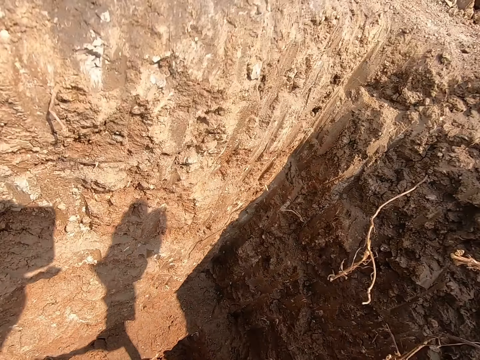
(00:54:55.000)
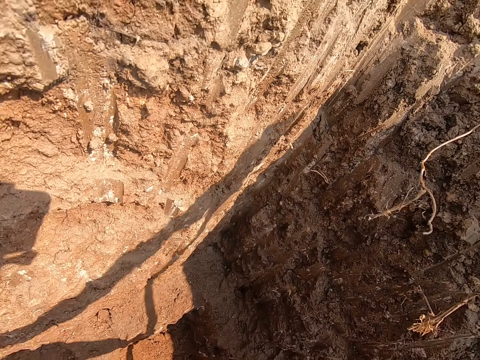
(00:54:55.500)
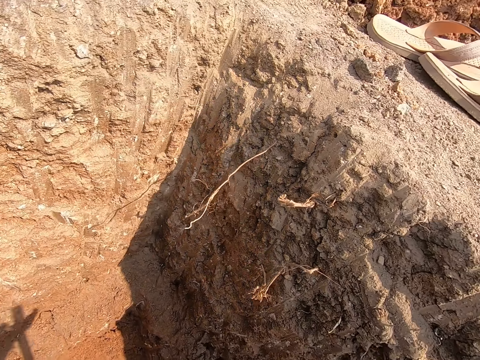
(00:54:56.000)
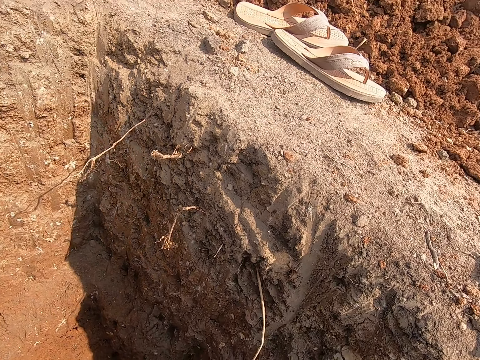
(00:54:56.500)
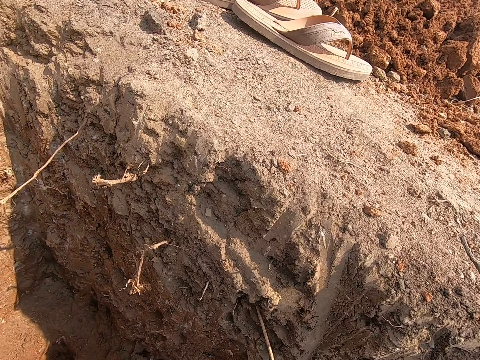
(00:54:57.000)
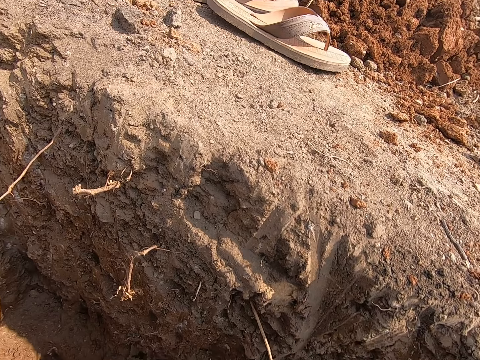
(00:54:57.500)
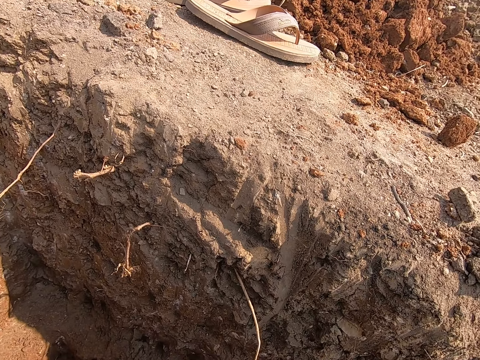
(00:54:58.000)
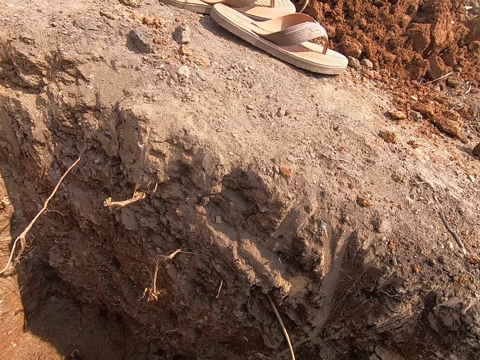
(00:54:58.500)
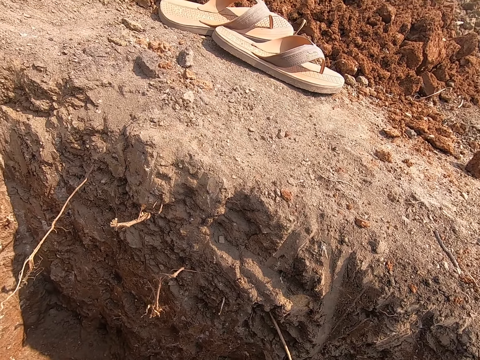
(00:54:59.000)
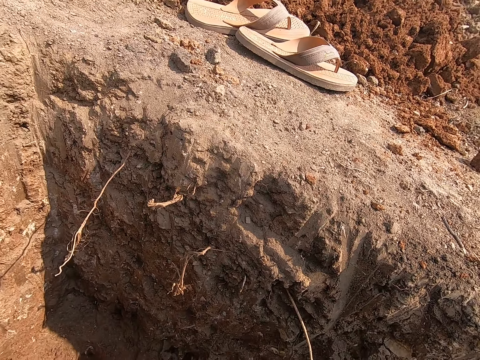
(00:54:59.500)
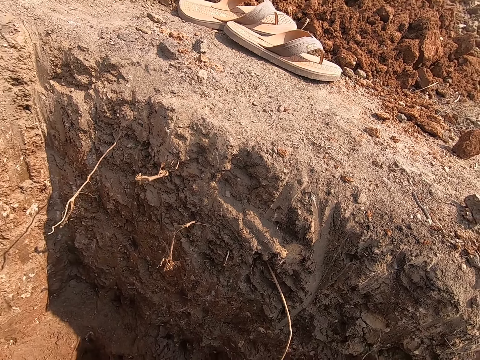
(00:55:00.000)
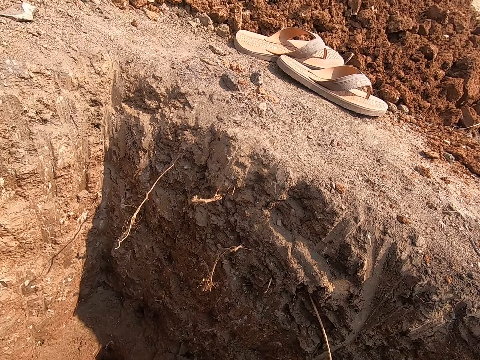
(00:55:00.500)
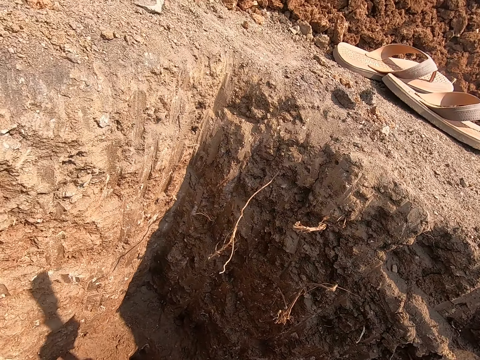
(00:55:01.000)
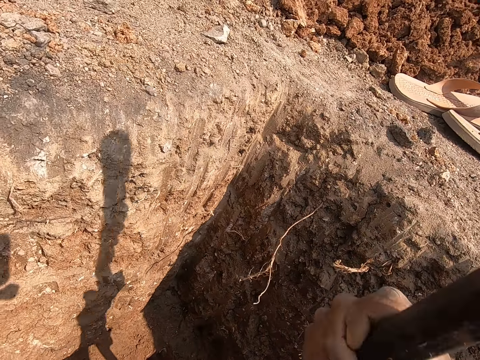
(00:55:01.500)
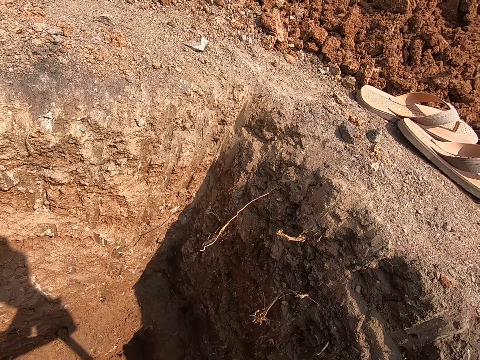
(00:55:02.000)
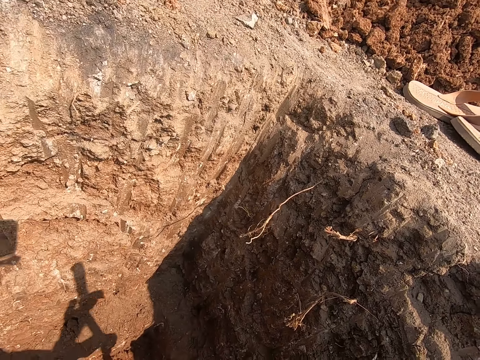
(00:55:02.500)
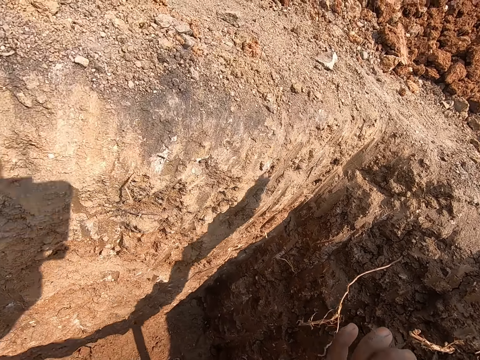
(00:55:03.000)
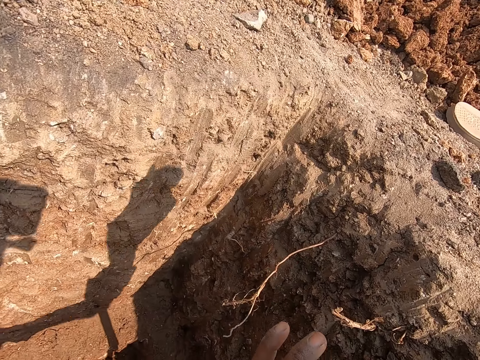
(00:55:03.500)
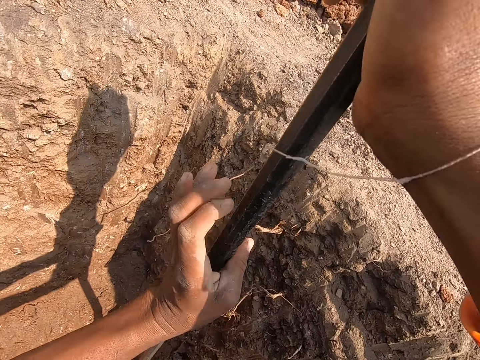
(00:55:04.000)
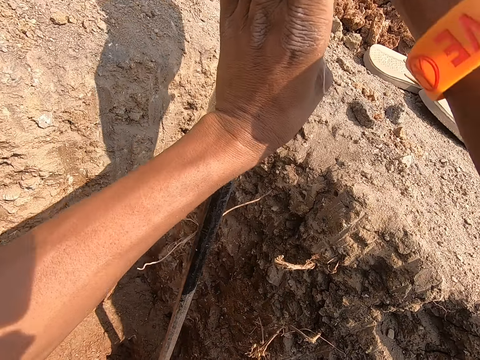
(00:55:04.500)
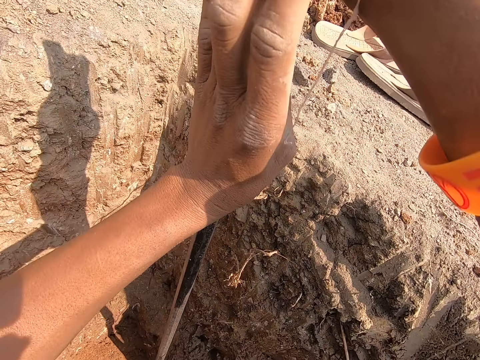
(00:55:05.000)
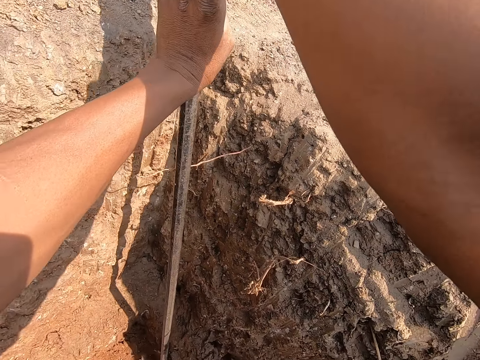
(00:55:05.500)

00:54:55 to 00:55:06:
The camera wearer digs the pit with the metal rod in his hands.

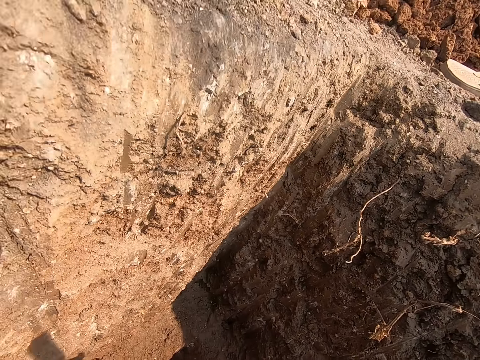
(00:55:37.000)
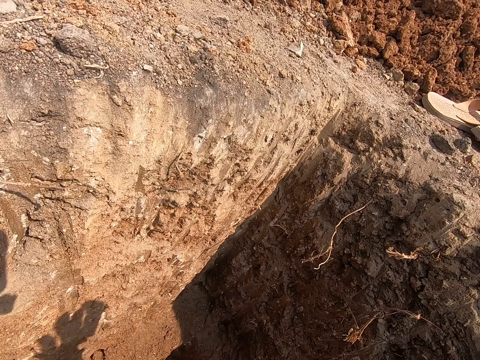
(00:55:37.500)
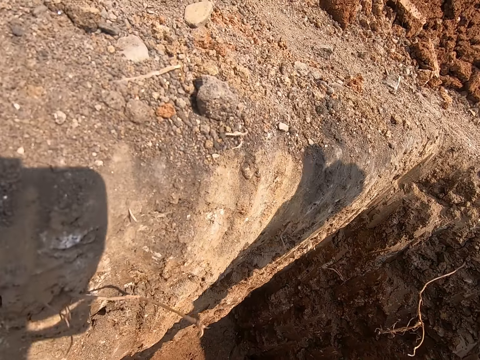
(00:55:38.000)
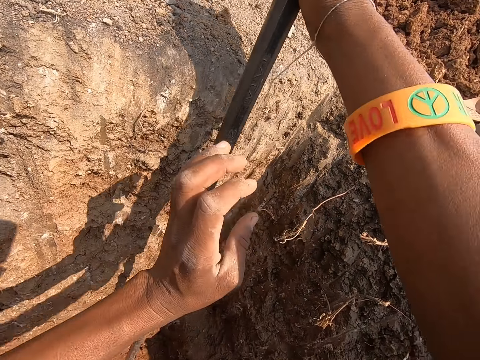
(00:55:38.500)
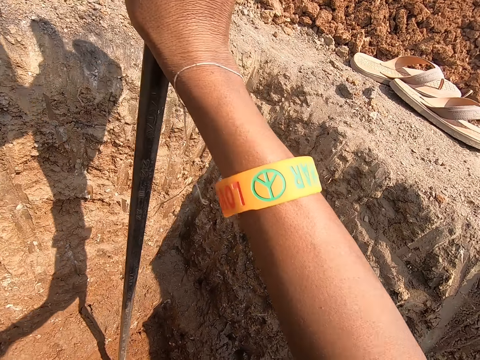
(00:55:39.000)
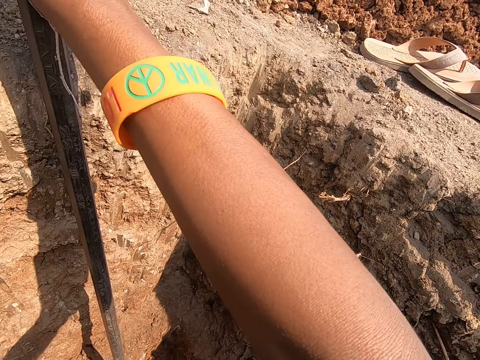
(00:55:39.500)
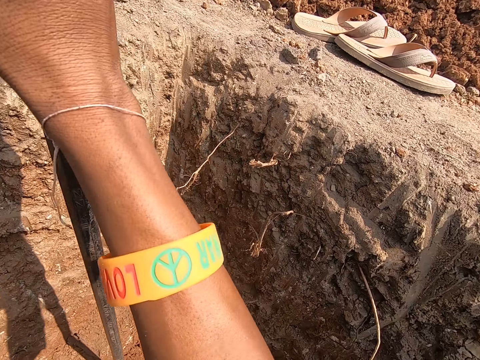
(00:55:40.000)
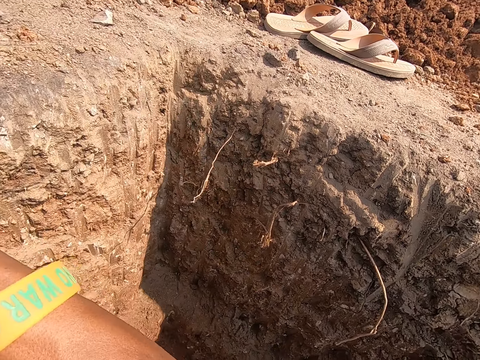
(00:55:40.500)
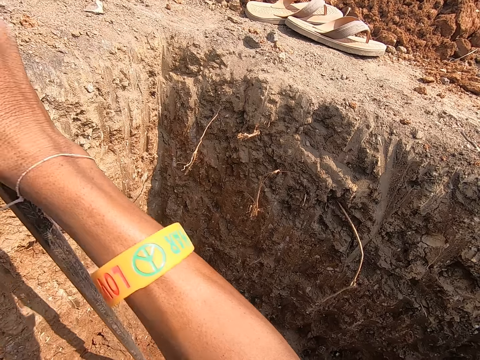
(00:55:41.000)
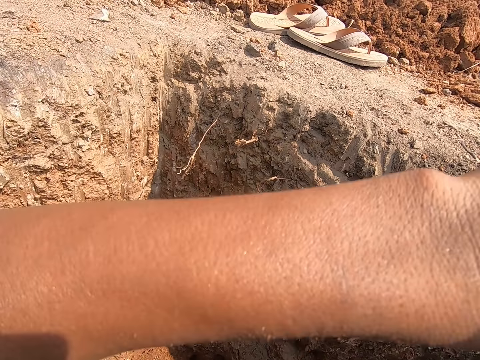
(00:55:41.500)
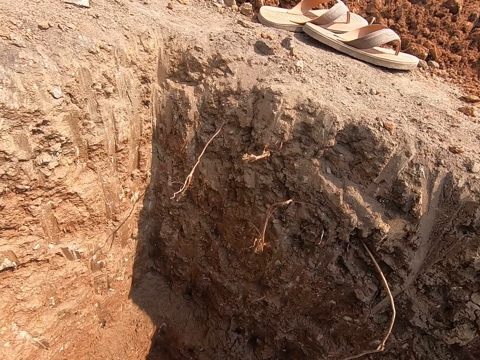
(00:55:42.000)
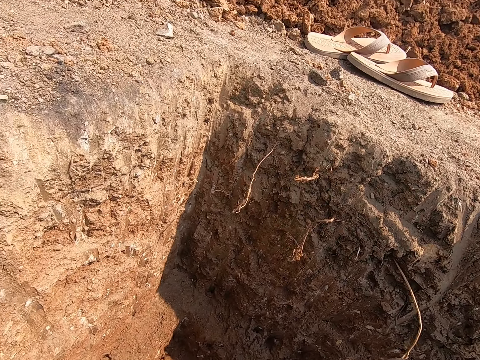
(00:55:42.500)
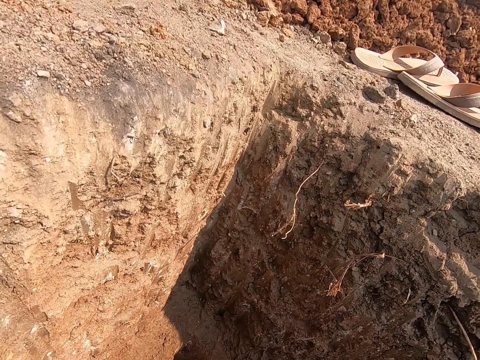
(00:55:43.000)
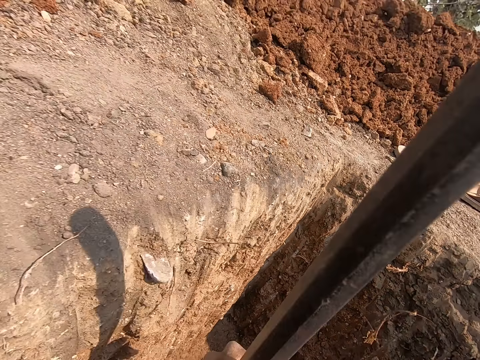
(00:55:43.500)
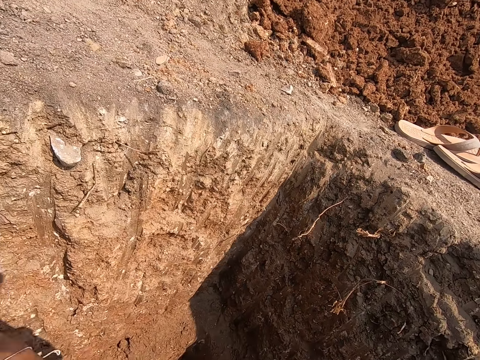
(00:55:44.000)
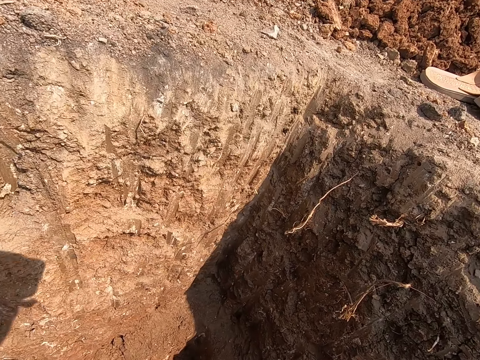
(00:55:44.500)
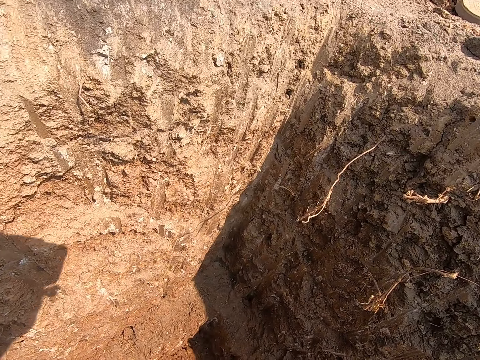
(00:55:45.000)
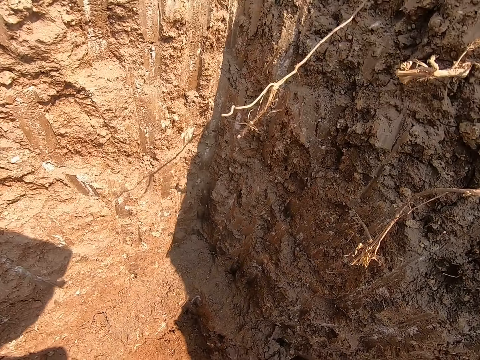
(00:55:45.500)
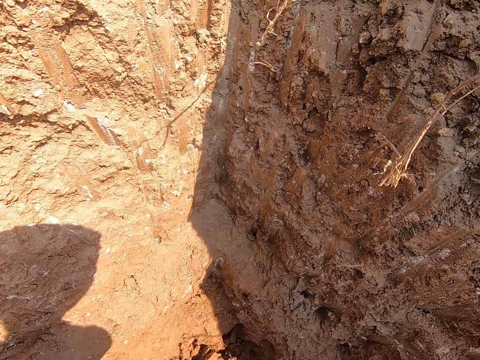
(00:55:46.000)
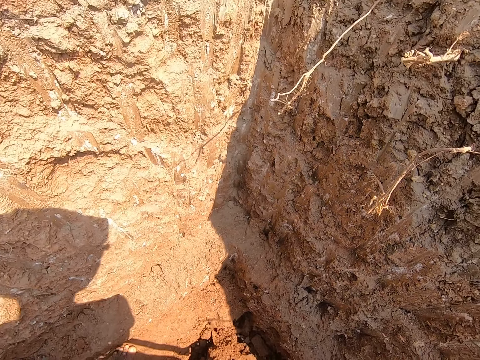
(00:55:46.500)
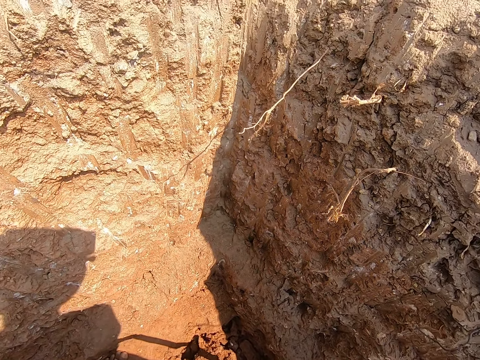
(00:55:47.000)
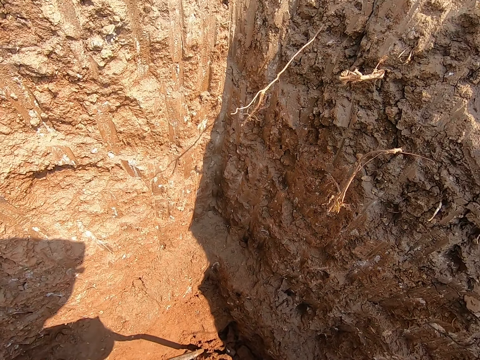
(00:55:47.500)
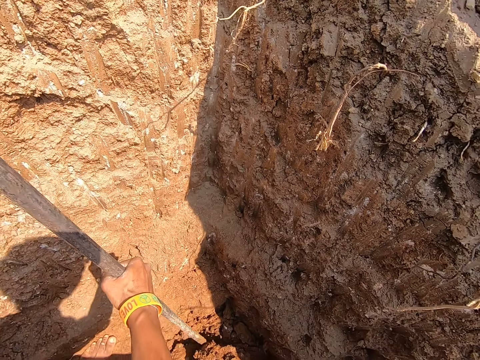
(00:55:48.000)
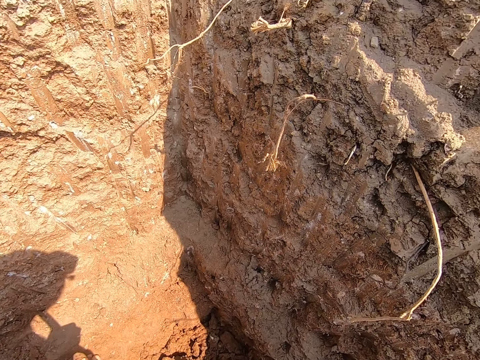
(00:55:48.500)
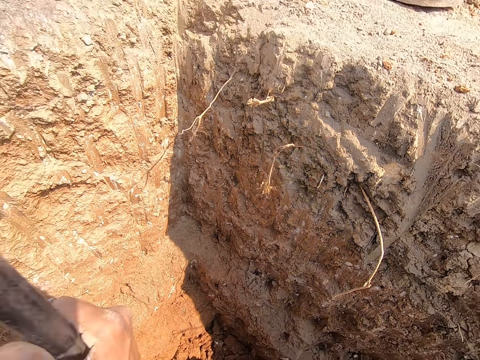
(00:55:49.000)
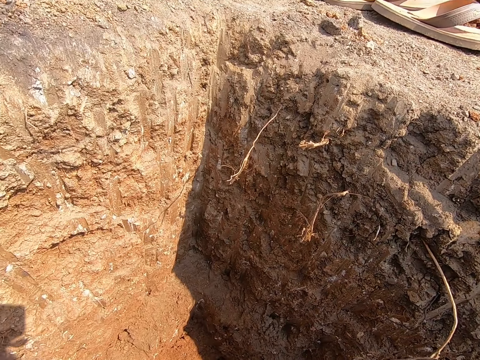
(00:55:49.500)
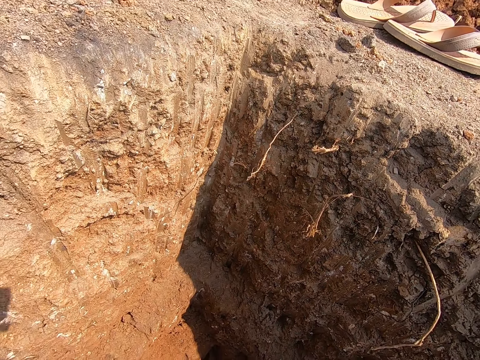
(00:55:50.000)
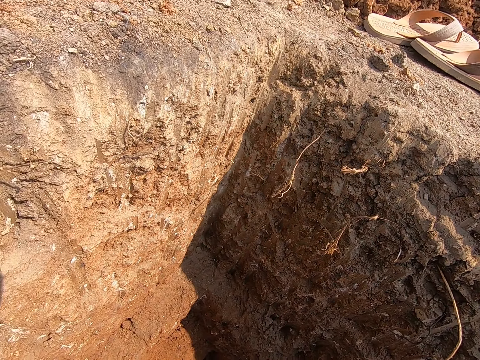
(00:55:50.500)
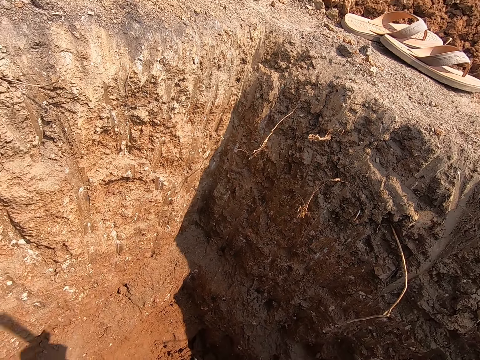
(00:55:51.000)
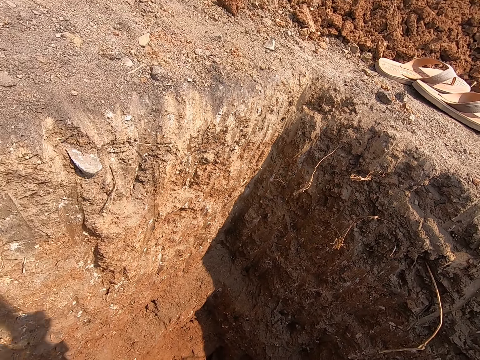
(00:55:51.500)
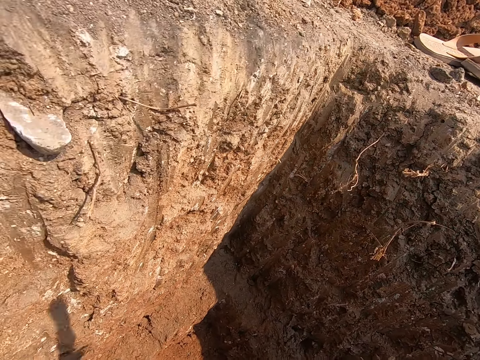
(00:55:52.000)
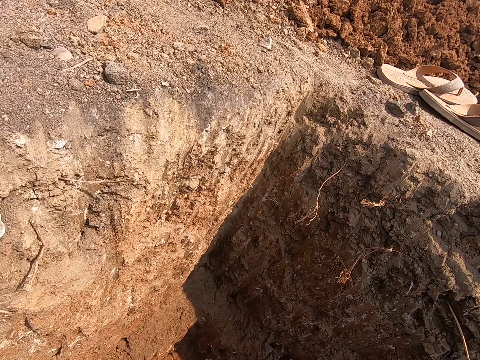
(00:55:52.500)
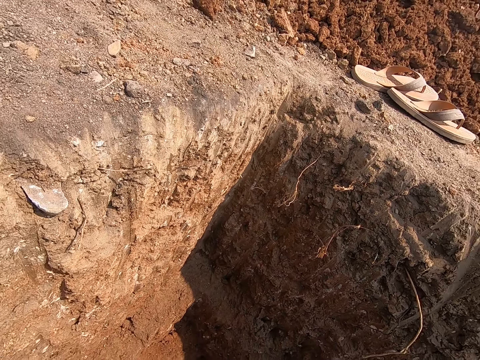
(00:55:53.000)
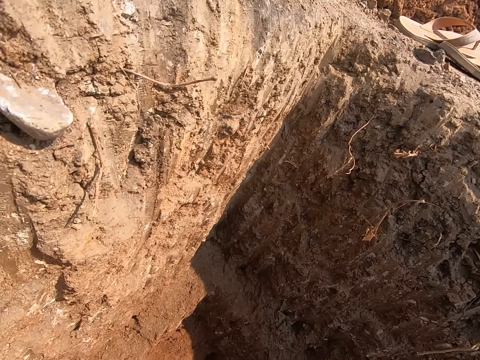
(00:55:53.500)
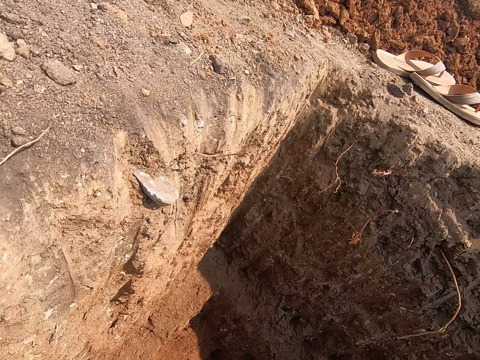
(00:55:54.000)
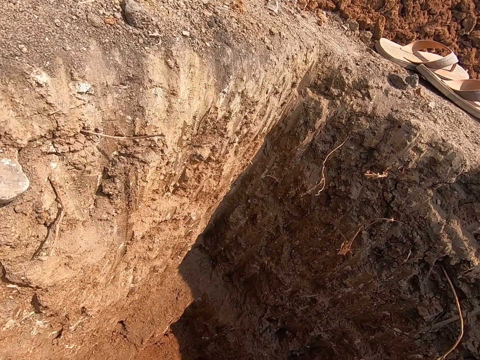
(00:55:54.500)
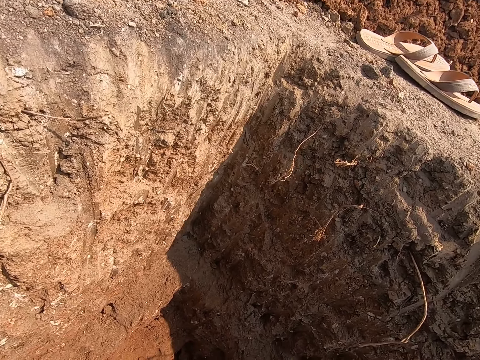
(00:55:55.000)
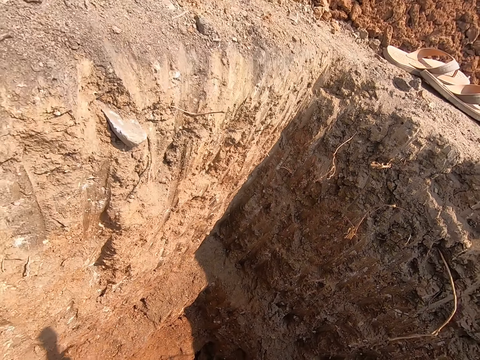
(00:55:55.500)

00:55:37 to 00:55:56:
The camera wearer hits the wall of the pit with the metal rod or steel bar in his hands. He digs the pit with the metal rod in his hands. He tilts the steel bar in the soil. He drags the sand in the pit with the metal rod in his hands. He digs the pit with the metal rod in his hands.
